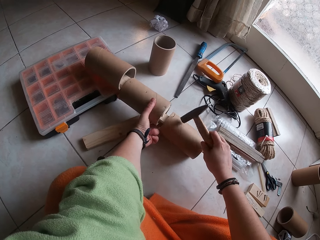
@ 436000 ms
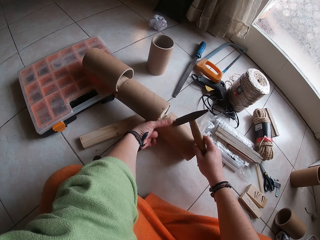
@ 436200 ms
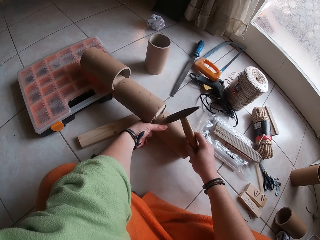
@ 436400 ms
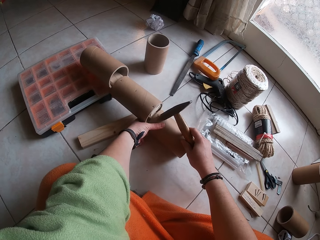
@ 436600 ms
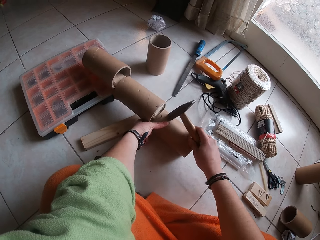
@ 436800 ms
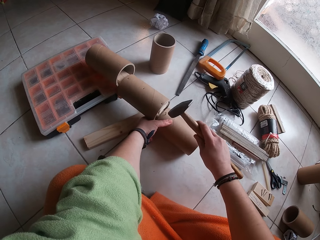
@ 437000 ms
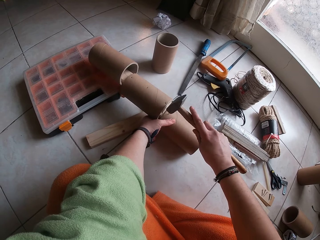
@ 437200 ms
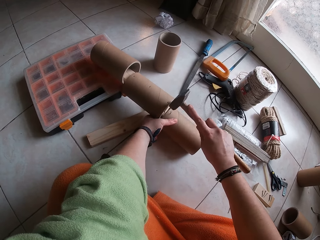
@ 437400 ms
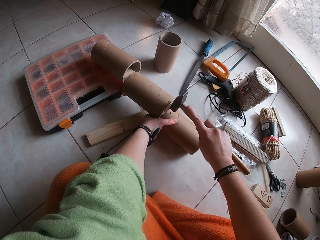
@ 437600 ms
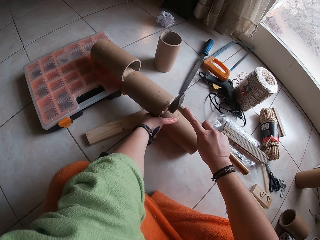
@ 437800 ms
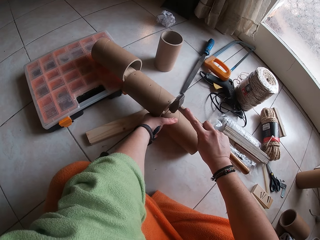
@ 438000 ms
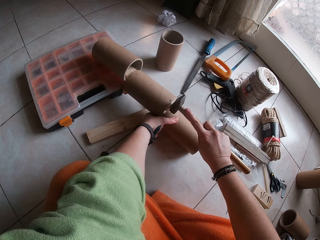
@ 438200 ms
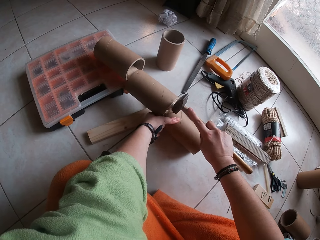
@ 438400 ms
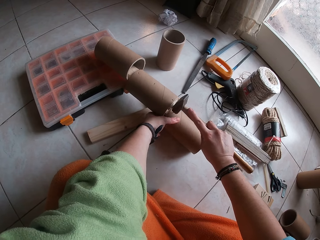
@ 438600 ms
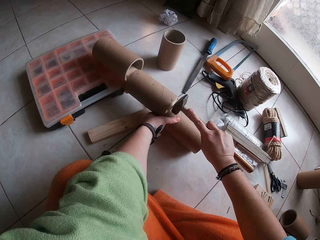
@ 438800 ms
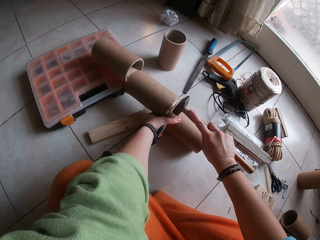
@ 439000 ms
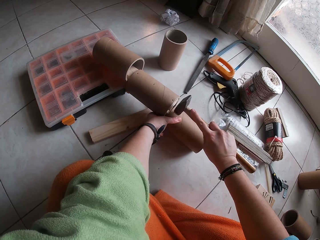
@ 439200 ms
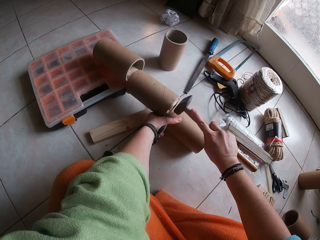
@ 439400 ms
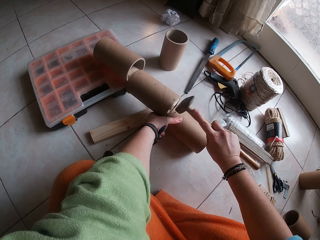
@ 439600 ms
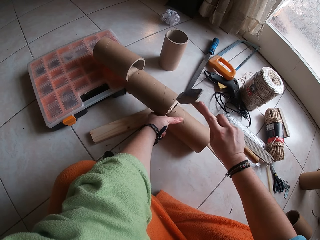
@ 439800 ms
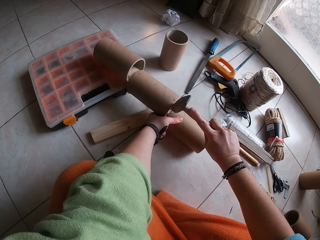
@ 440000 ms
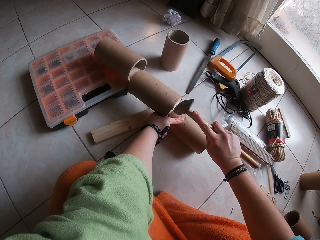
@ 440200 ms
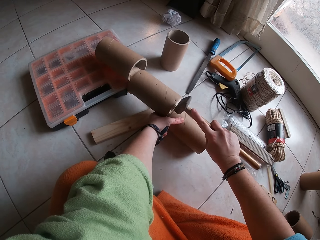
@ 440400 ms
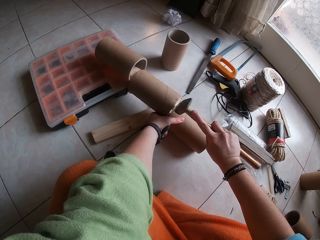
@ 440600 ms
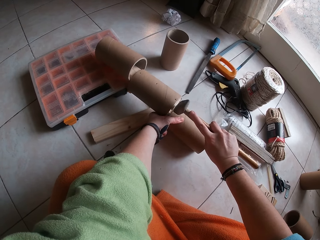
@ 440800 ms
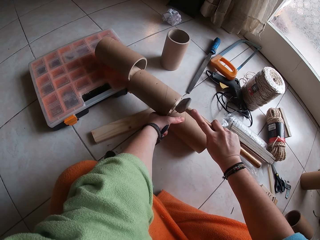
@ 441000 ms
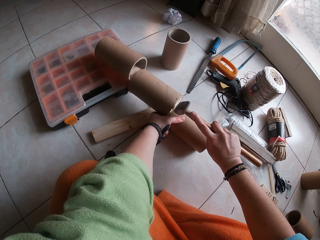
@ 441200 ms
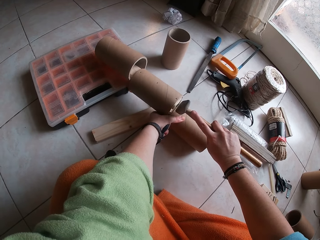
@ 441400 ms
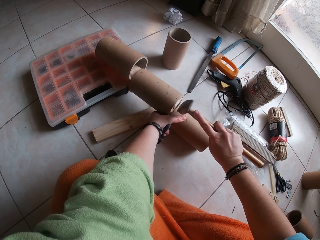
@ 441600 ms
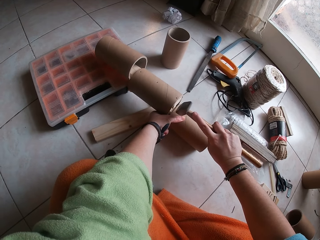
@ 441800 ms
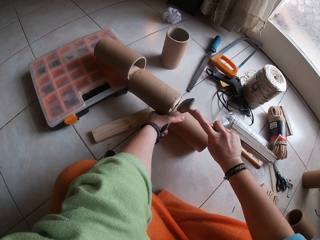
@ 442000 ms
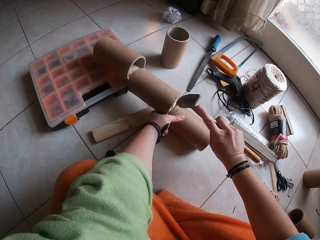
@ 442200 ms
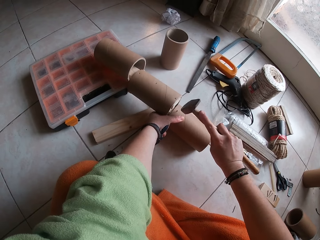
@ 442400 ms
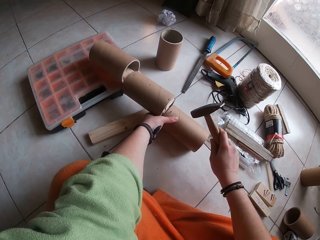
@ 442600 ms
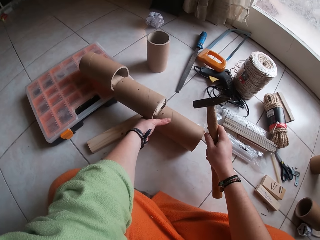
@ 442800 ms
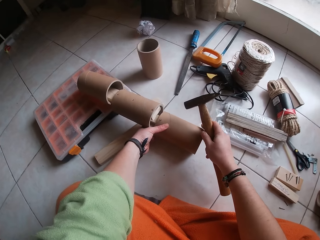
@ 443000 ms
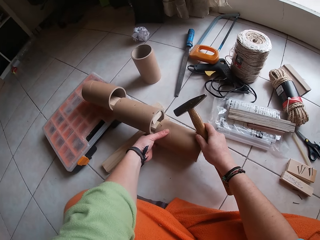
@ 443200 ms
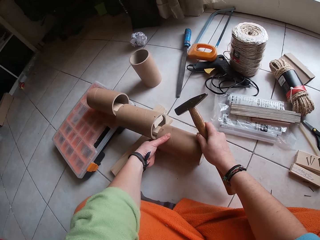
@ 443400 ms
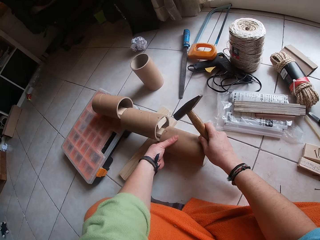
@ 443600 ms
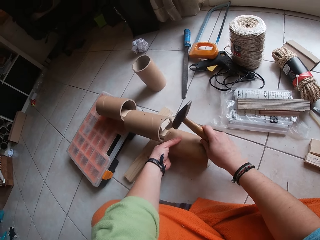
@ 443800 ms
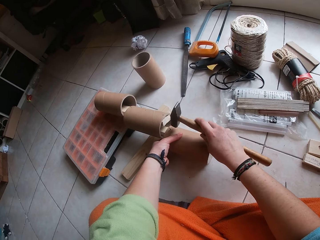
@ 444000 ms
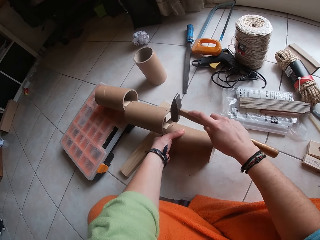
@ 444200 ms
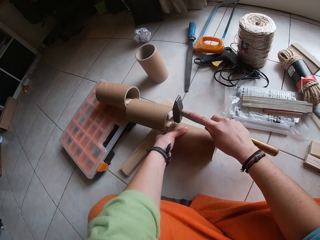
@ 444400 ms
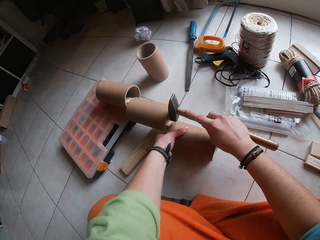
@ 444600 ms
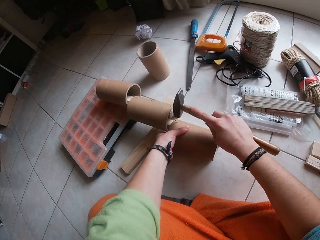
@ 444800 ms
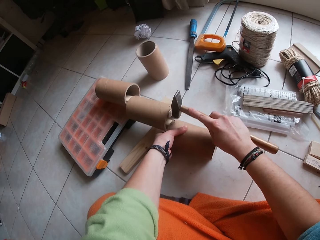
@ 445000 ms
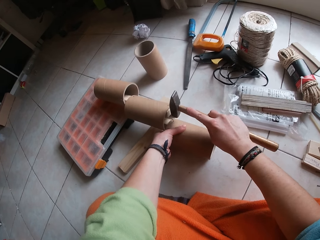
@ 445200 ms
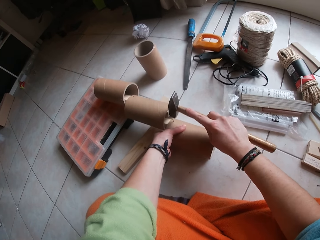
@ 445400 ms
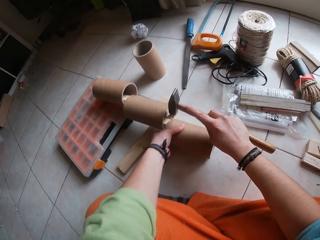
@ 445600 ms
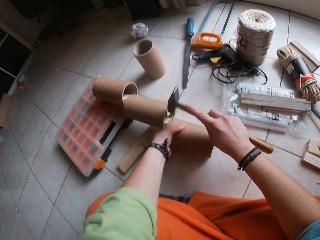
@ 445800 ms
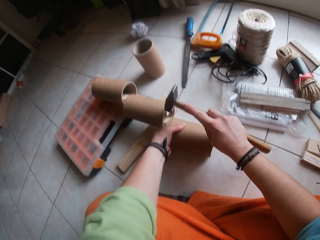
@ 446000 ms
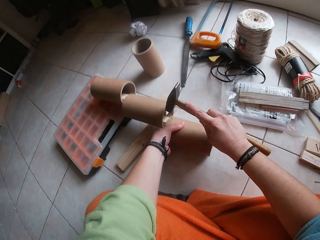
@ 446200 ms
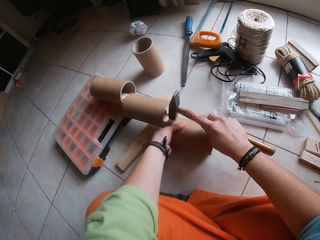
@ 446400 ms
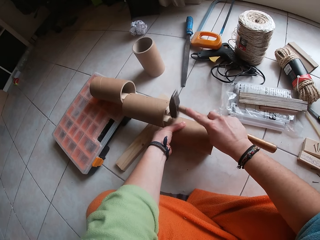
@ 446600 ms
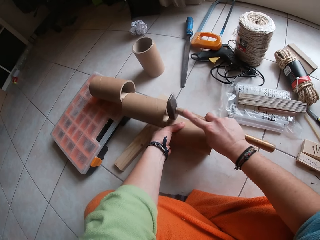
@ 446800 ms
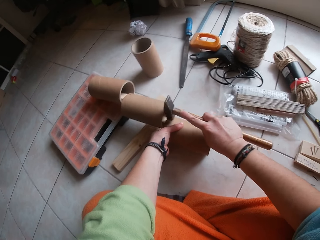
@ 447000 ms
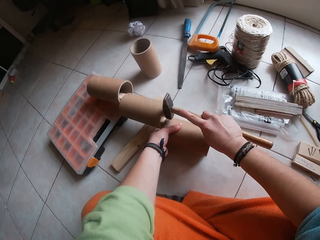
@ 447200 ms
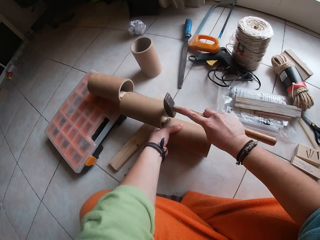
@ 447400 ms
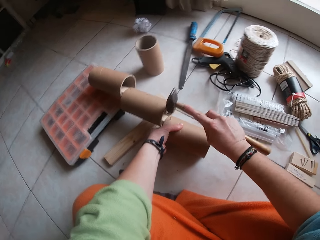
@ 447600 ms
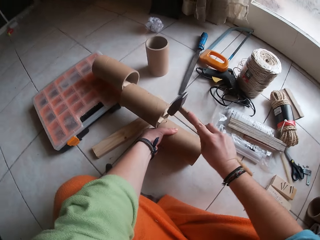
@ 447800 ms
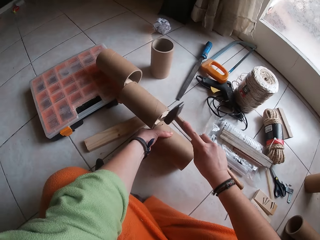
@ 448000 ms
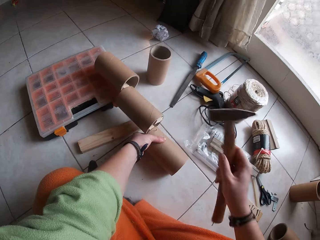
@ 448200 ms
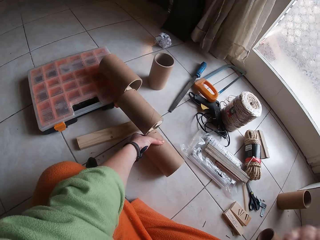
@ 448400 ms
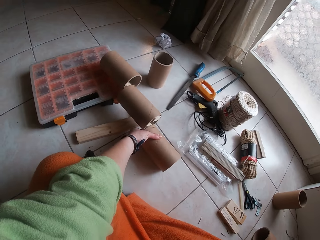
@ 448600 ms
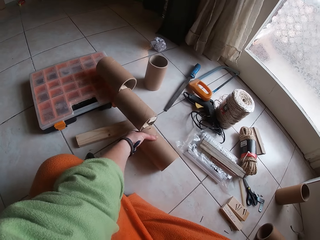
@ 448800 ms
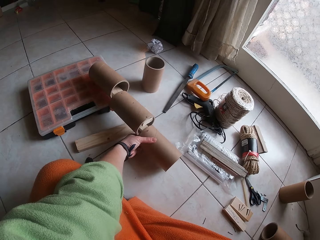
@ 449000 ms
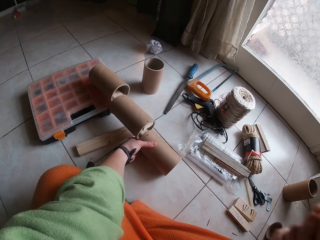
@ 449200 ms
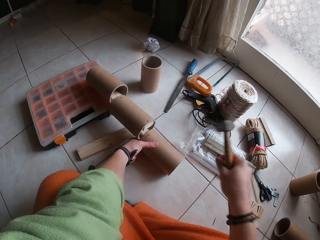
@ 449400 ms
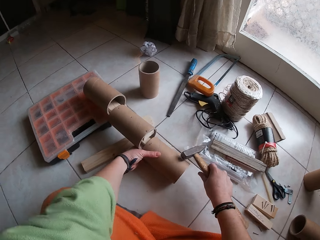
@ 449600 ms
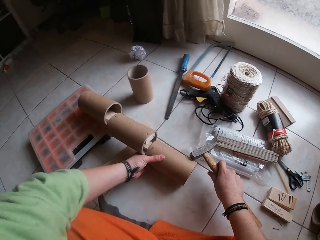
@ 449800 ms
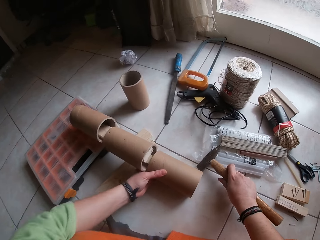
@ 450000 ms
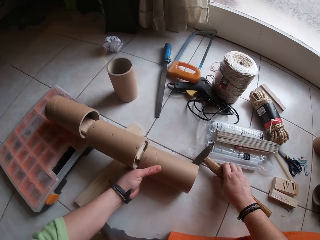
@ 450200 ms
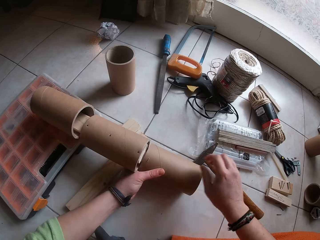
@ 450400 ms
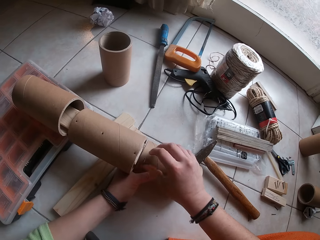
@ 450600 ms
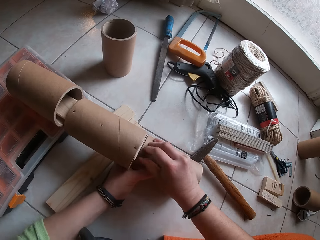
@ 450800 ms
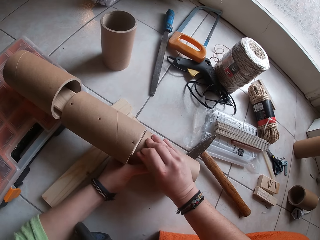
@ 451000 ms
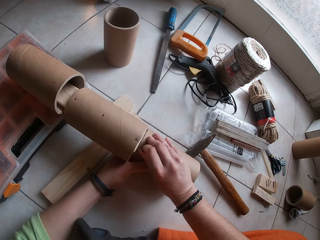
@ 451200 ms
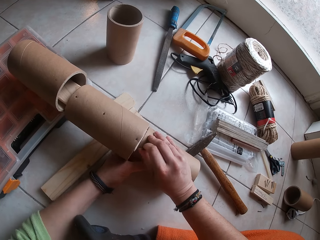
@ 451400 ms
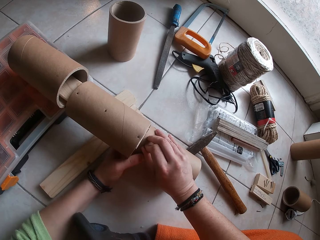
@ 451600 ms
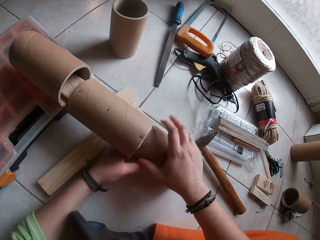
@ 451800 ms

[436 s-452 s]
The camera wearer adjusts the cardboard paper core with her left hand. She adjusts the cardboard paper core with both hands. She hits the nail on the cardboard paper core with the hammer in her right hand. She moves the cardboard paper core with her right hand. She hits the nail on the cardboard paper core with the hammer in her right hand. She raises her hand up. She places the hammer on the floor with her right hand. She pulls the nail with her right hand.

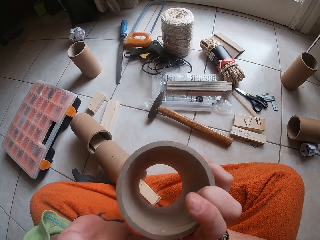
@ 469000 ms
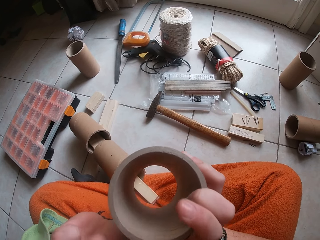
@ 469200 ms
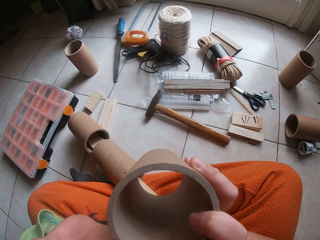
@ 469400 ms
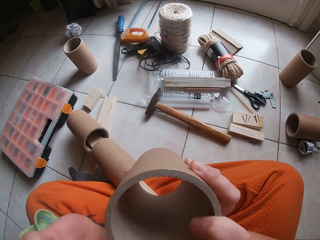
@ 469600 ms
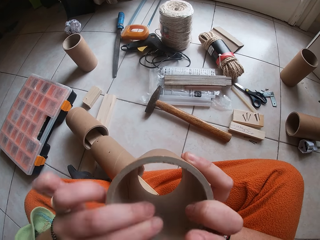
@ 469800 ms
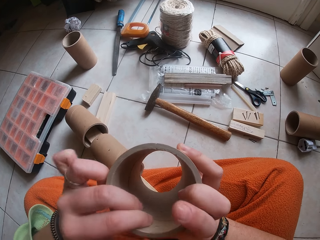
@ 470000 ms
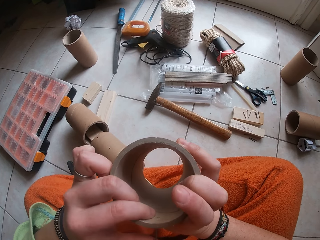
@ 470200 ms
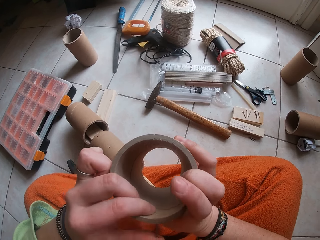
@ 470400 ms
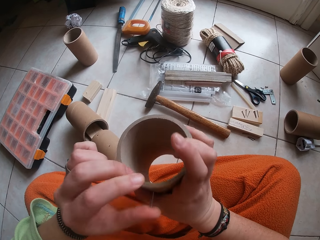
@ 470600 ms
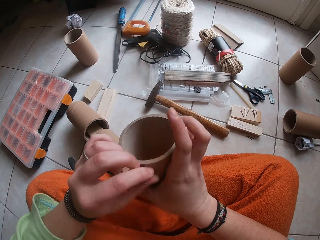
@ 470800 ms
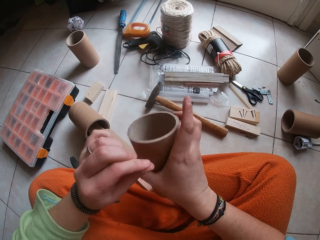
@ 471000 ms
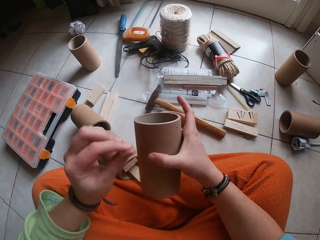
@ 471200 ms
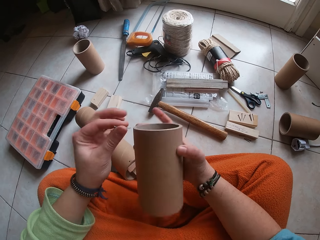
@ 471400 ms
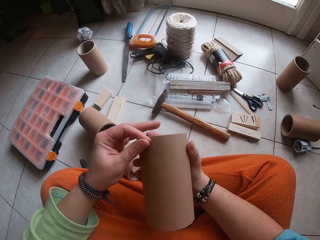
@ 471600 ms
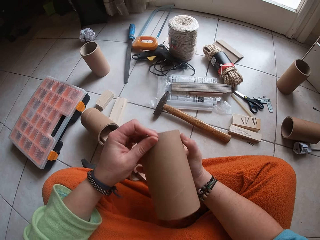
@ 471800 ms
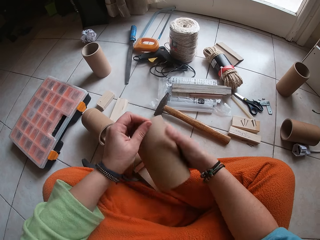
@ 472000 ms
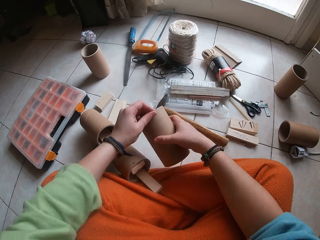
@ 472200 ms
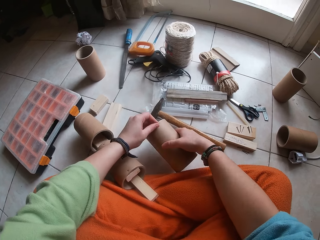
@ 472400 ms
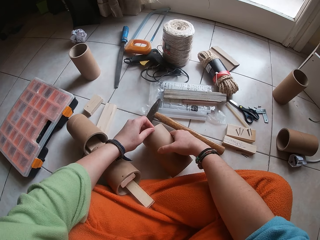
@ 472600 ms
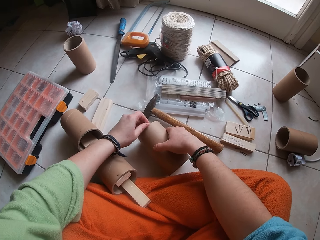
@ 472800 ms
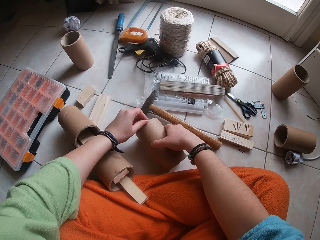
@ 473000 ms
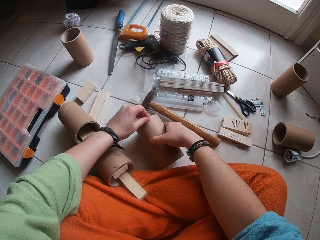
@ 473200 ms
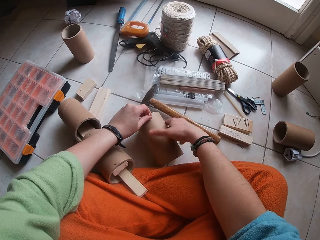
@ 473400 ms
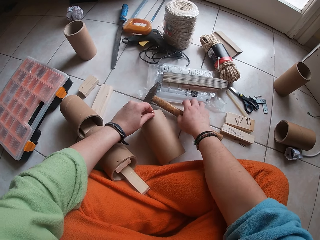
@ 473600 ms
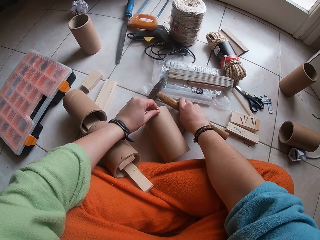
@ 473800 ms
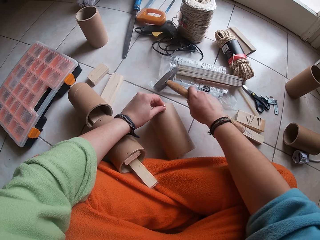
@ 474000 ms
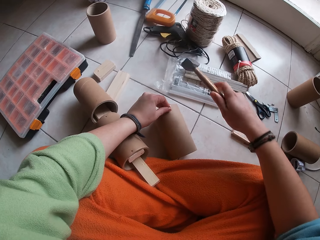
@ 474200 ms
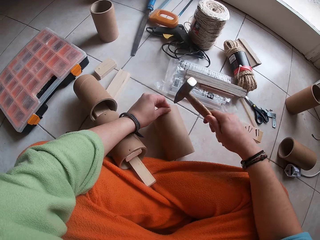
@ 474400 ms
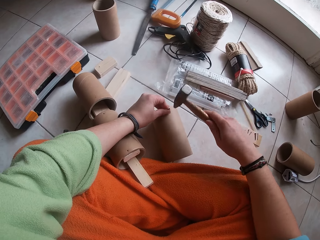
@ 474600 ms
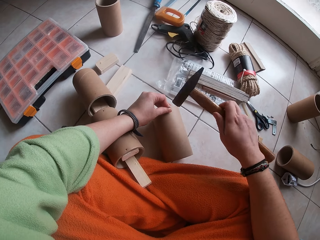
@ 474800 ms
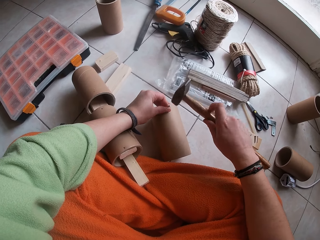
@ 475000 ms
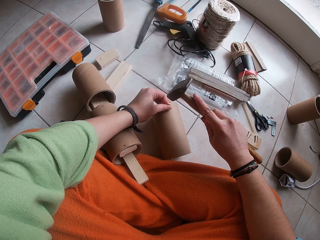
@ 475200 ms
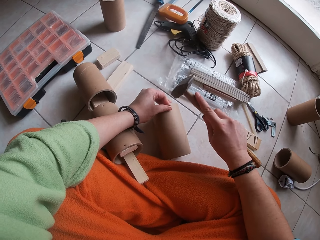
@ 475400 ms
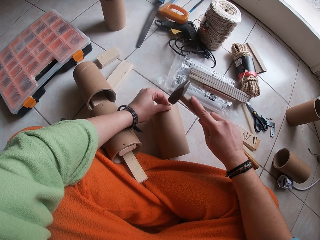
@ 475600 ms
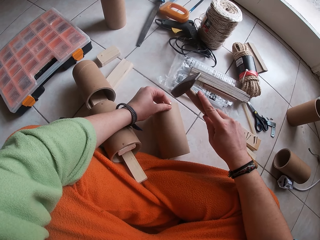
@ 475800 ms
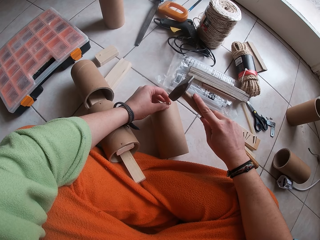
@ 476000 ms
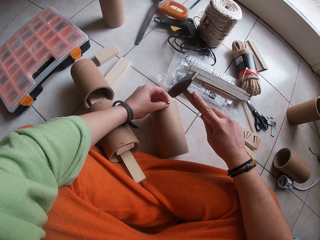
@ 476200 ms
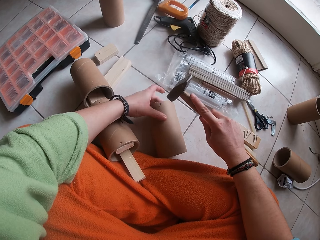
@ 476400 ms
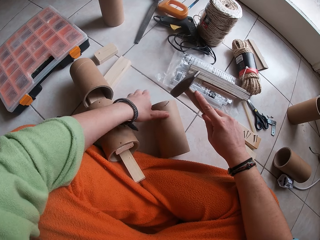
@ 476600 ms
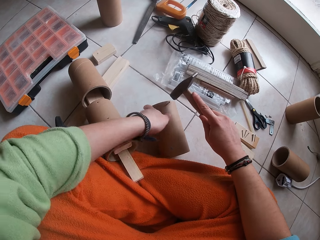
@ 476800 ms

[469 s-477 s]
The camera wearer pulls the nail from the cardboard paper core with her left hand. She holds the cardboard paper core with both hands. She places the cardboard paper core on the floor with both hands. She places the nail on the cardboard paper core with her left hand. She picks up the hammer from the floor with her right hand. She hits the nail on the cardboard paper core with the hammer in her right hand.
